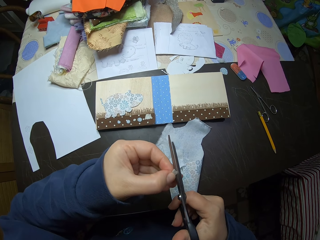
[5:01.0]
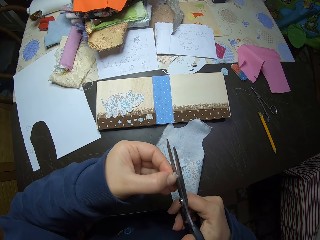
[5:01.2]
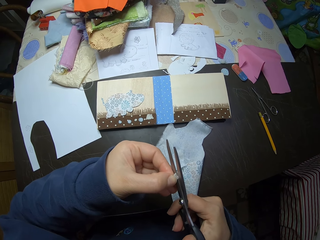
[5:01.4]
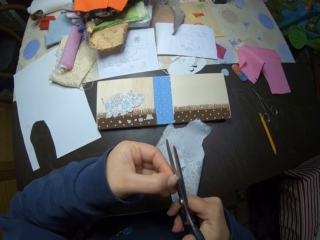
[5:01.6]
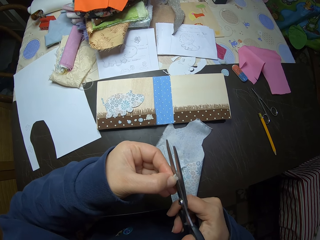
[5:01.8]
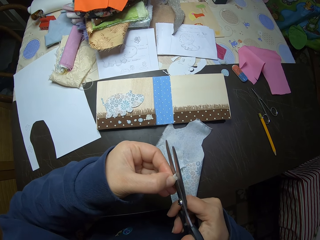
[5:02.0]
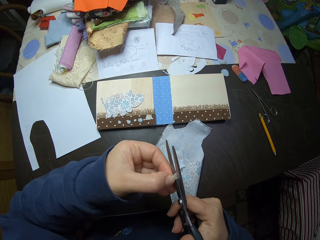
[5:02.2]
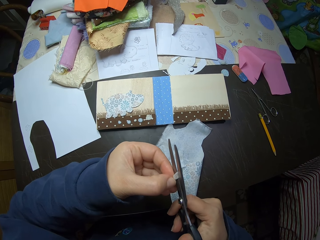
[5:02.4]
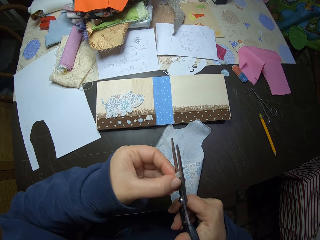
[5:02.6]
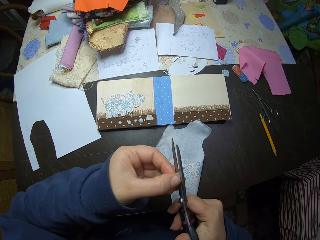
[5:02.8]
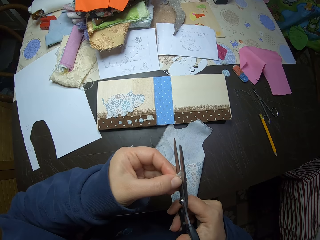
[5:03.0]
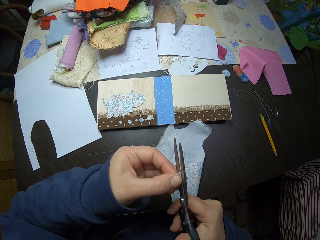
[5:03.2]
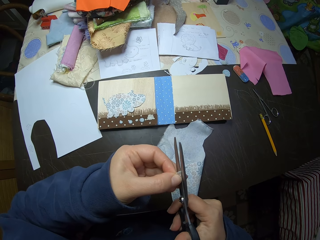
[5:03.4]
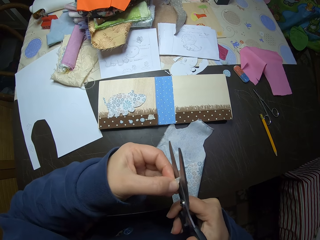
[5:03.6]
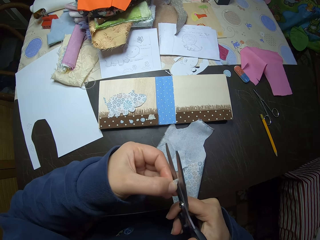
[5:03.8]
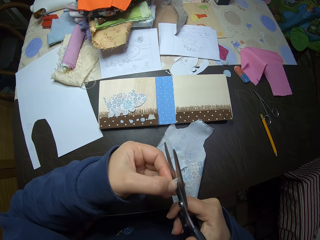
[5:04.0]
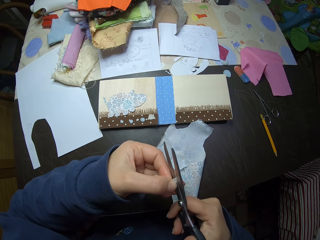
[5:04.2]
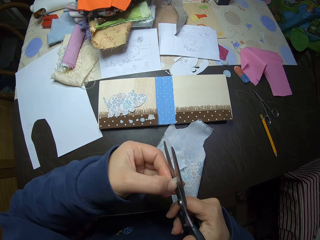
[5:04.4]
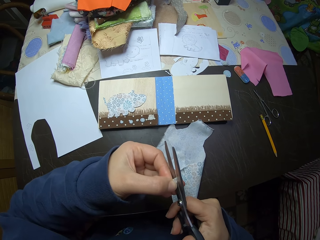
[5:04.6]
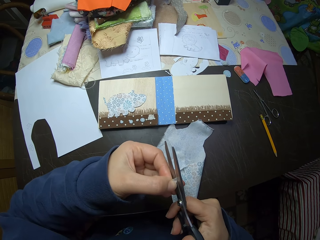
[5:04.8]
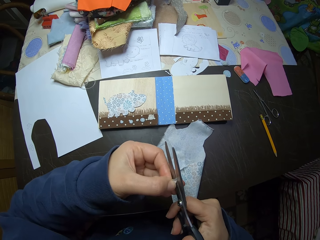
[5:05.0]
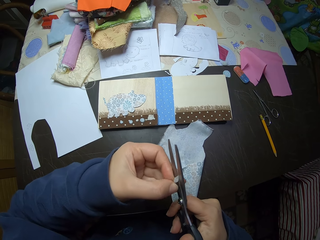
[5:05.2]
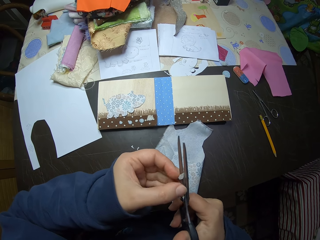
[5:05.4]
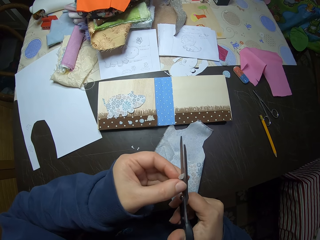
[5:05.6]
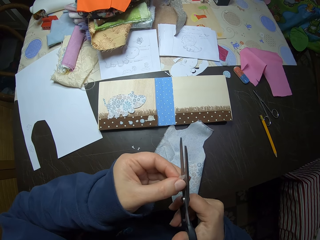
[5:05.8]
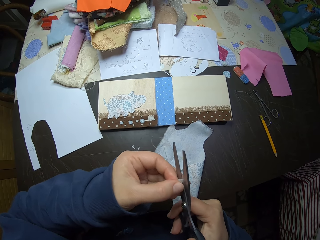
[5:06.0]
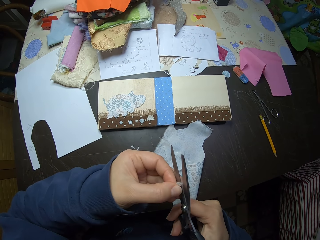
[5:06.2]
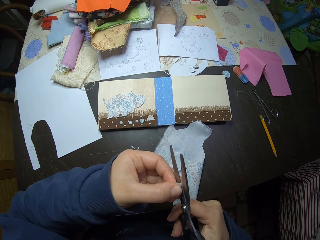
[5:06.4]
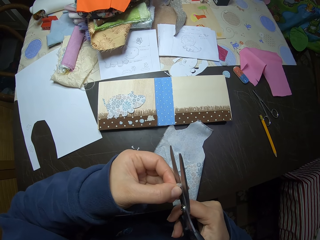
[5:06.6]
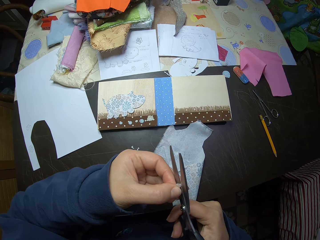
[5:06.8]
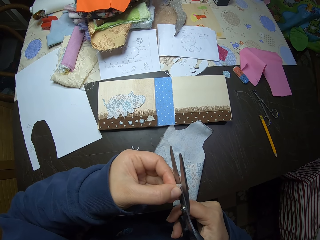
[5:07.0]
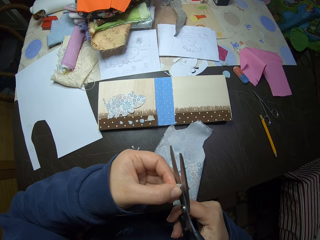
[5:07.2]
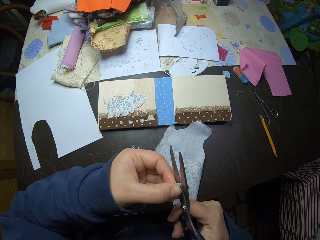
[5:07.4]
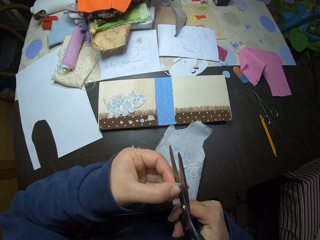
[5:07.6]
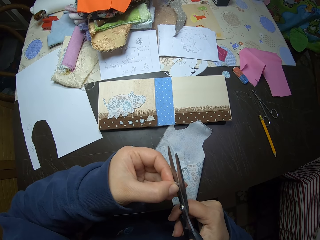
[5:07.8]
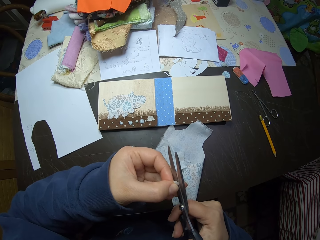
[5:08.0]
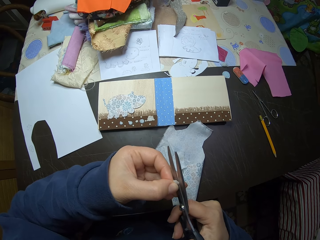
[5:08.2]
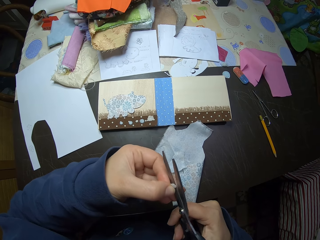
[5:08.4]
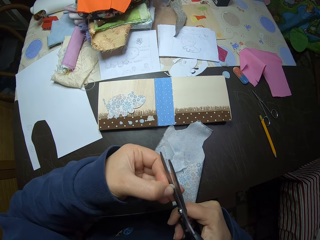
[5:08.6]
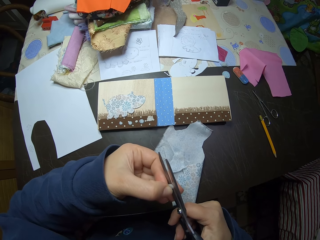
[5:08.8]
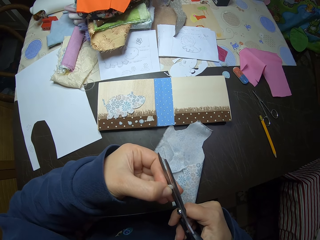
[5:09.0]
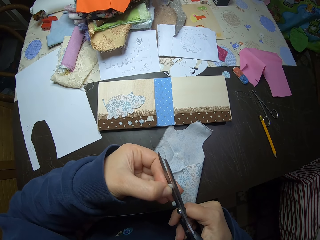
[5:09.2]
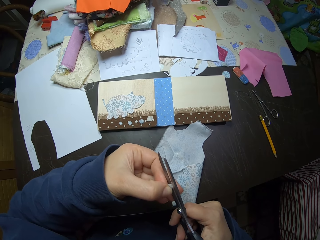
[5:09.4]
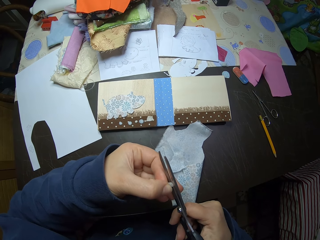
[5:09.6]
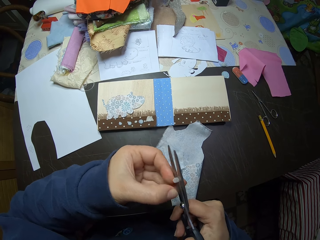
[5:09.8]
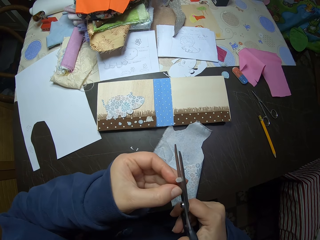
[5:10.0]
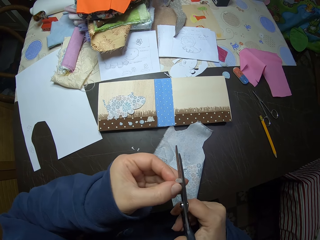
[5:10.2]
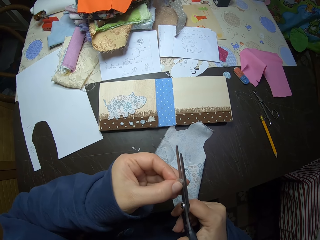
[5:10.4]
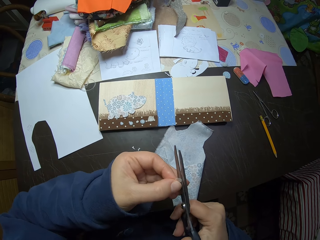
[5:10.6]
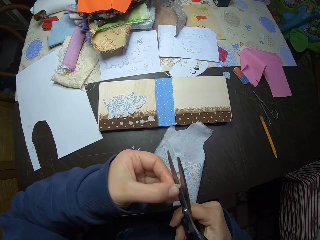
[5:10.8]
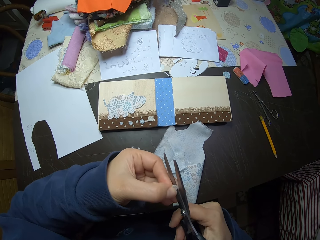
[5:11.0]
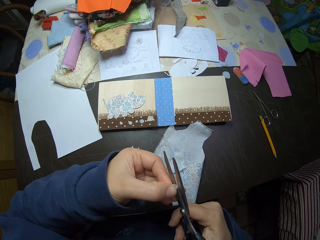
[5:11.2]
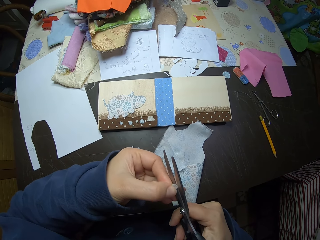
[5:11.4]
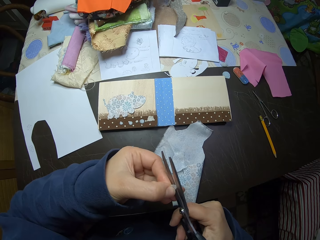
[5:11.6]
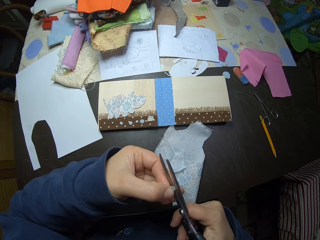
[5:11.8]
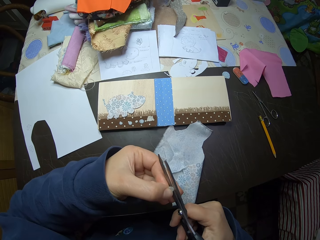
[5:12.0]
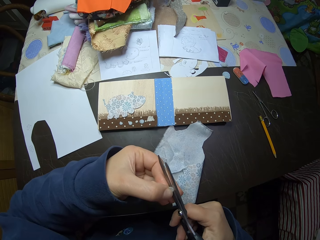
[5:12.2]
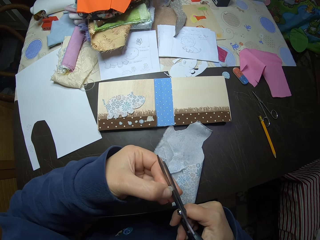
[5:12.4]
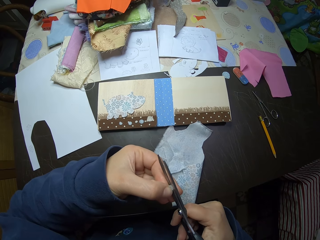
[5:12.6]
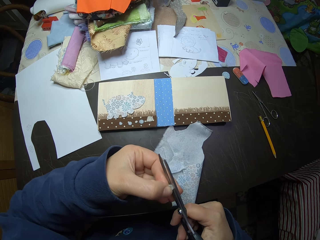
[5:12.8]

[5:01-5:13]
The camera wearer adjusts the piece of cloth. They trim the piece of cloth with the scissors. They adjust the piece of cloth. They trim the piece of cloth with the scissors. They adjust the piece of cloth. They trim the piece of cloth with the scissors. They adjust the piece of cloth. They hold the piece of cloth. They trim the piece of cloth with the scissors. They adjust the piece of cloth.

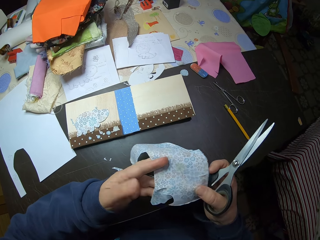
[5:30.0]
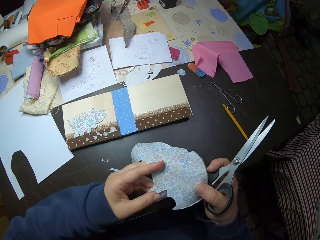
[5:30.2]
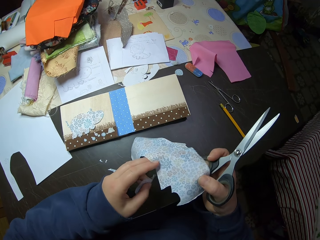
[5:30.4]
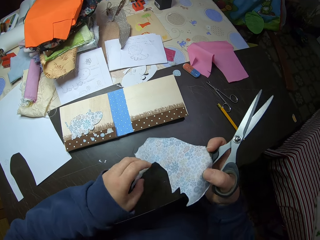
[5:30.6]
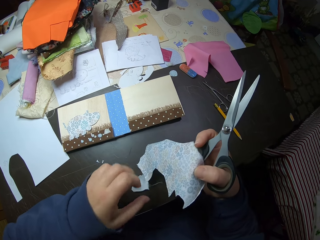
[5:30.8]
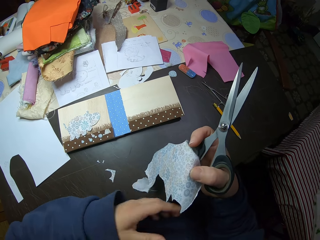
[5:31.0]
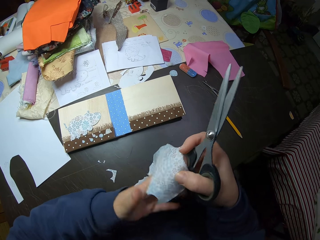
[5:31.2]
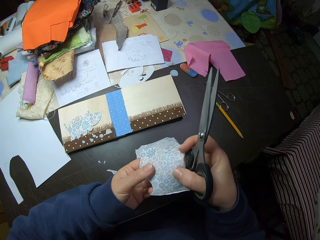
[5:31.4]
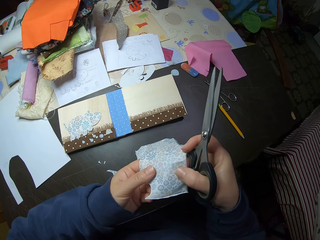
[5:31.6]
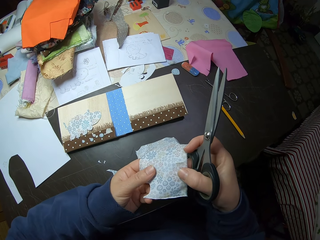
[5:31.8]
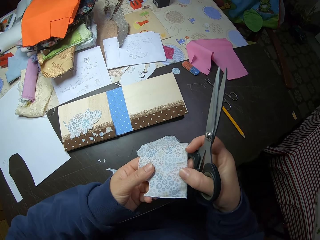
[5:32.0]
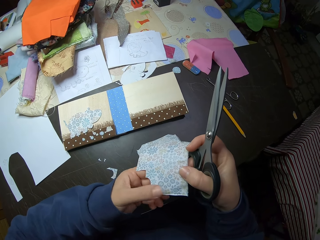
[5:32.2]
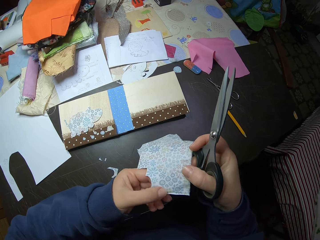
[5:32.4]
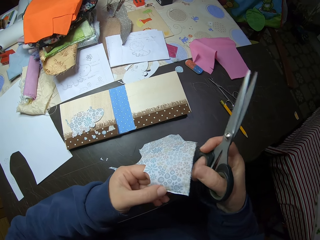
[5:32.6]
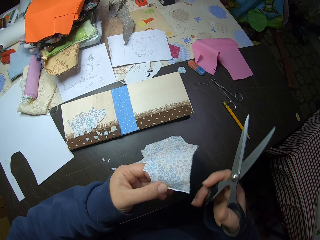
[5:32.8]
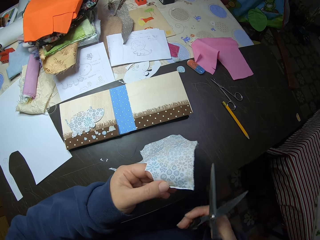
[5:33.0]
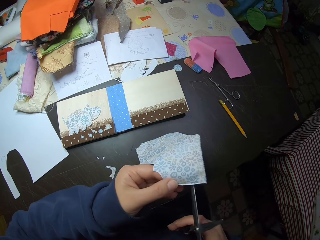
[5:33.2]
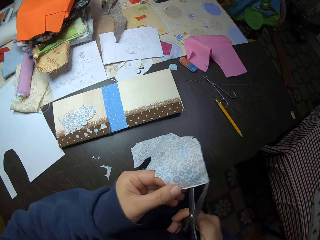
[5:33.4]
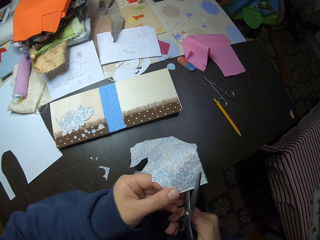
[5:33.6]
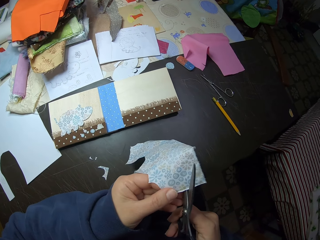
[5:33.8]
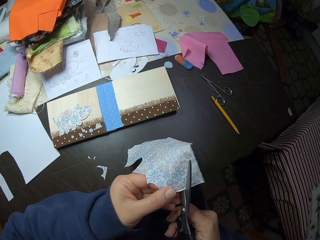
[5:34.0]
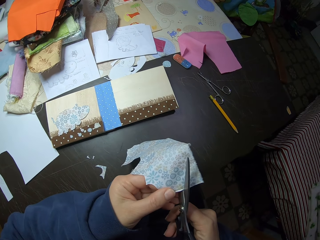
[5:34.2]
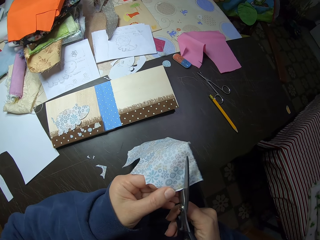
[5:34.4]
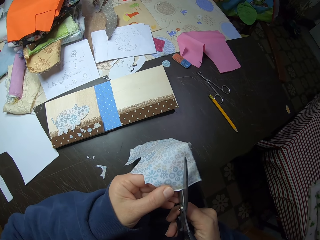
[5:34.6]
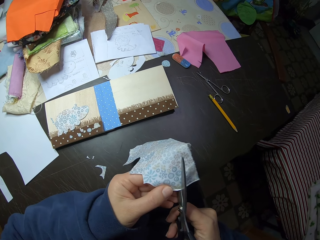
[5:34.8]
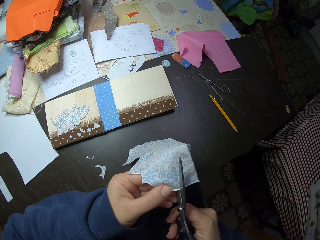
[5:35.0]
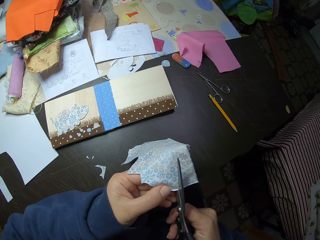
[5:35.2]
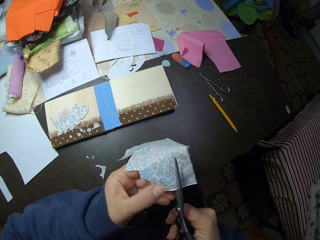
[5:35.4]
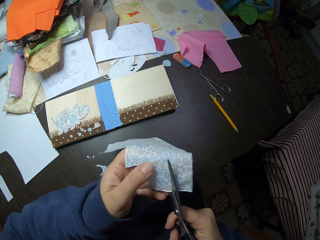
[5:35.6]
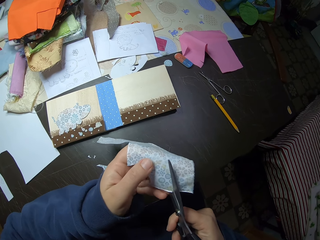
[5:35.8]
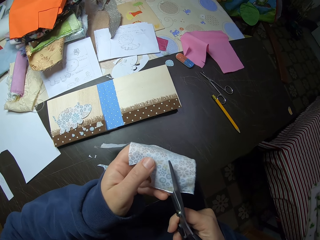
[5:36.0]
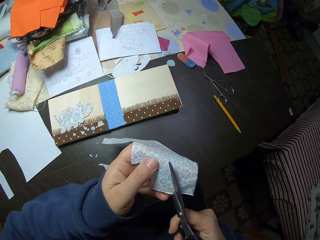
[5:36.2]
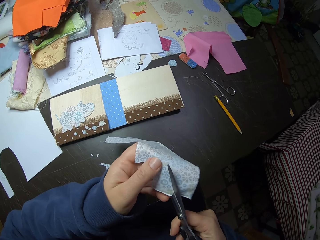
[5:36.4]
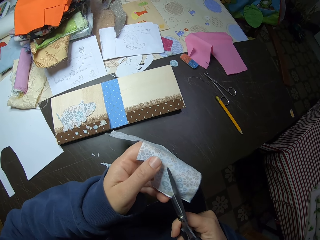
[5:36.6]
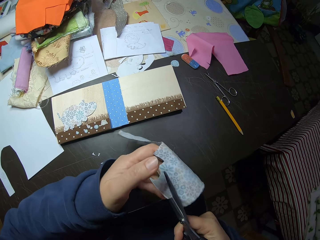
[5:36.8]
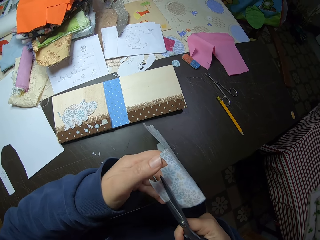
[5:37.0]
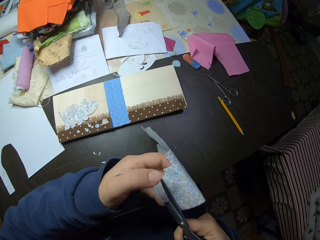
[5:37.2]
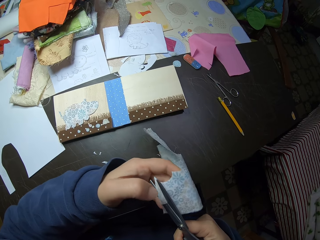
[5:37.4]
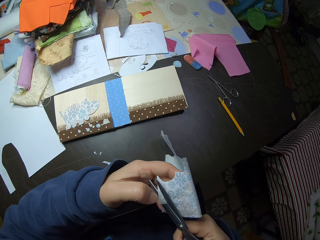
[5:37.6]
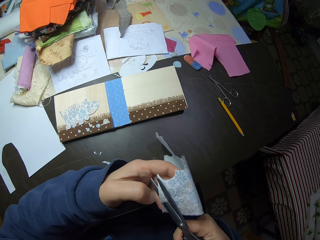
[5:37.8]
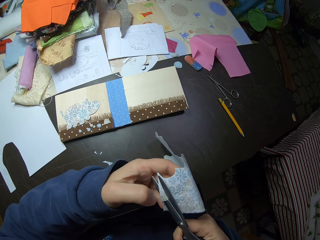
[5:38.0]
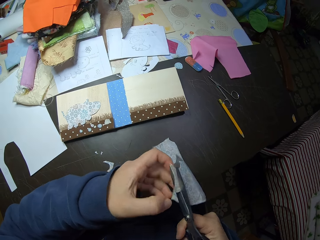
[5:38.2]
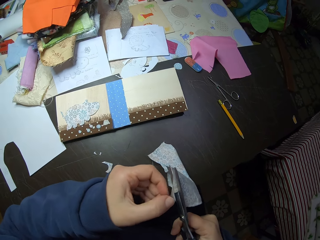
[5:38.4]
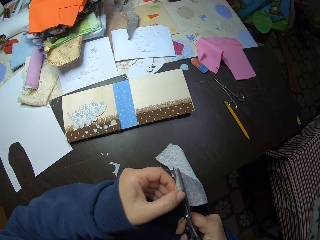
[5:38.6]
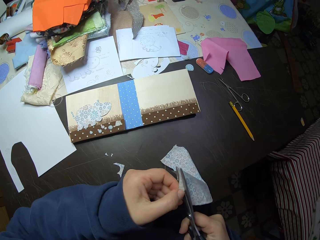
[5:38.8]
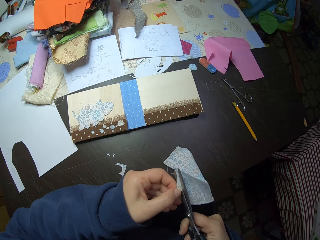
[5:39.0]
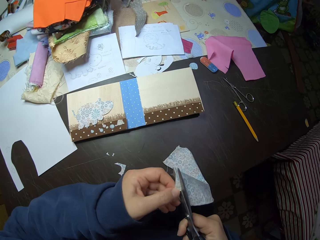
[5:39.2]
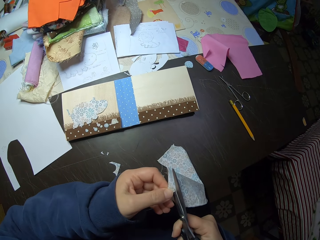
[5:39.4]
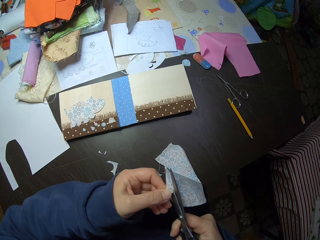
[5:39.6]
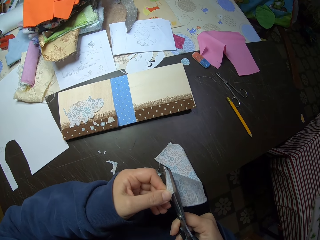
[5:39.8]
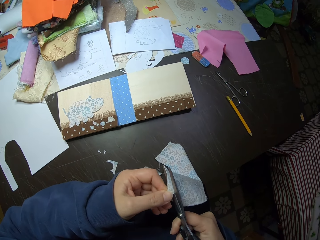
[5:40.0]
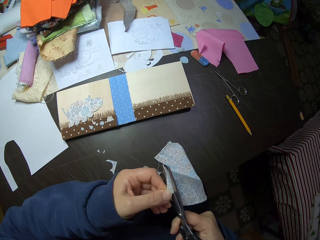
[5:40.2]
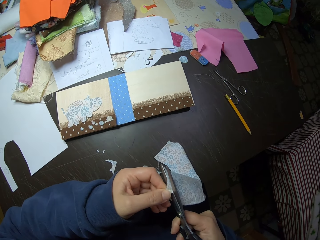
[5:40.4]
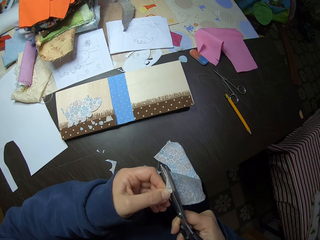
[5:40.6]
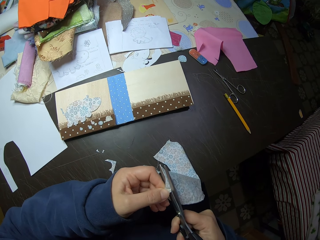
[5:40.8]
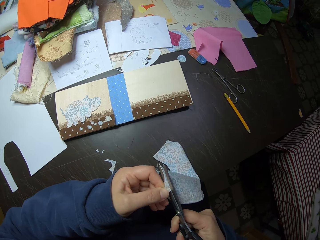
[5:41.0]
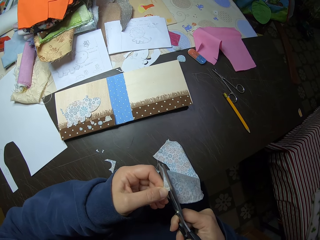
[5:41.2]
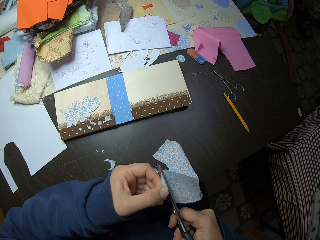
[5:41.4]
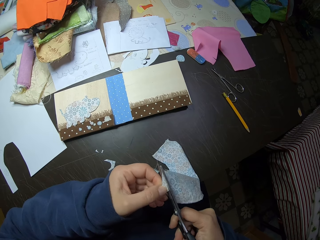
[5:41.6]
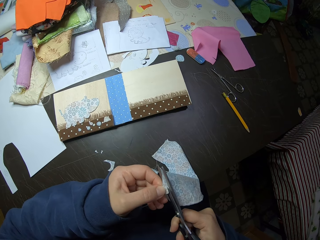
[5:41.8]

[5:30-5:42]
The camera wearer holds the piece of cloth with his hands. He holds the piece of cloth with his left hand. He puts the piece of cloth in between the pair of scissors. He cuts the piece of cloth with the scissors in his right hand. He adjusts the piece of cloth with his left hand. He holds the piece of cloth with his left hand.
